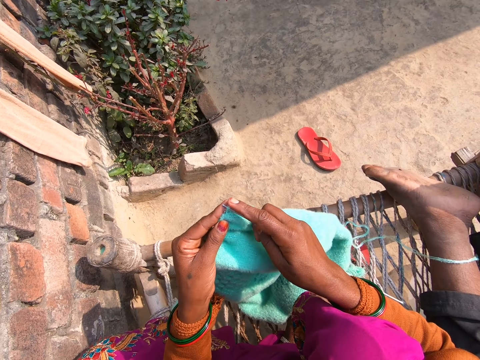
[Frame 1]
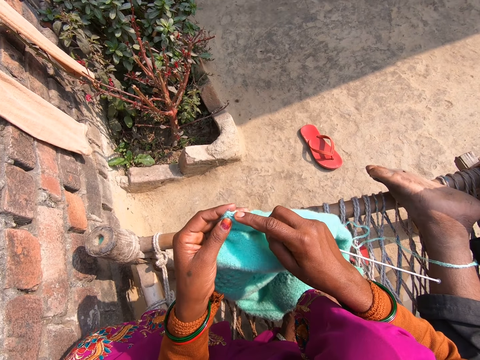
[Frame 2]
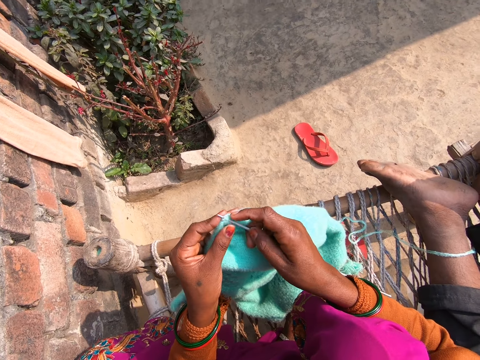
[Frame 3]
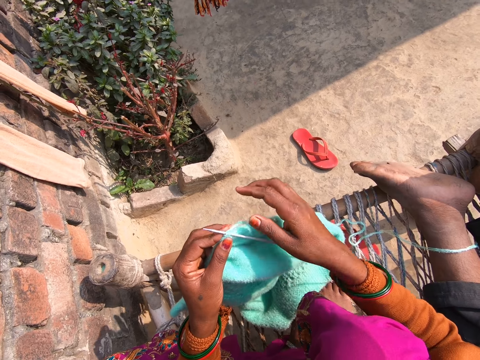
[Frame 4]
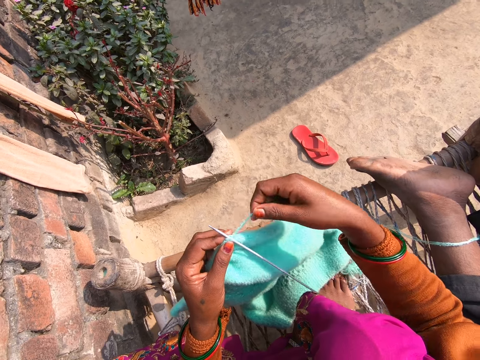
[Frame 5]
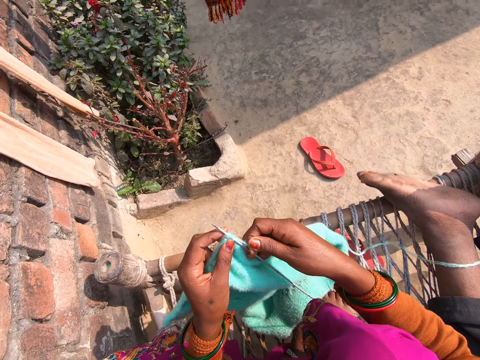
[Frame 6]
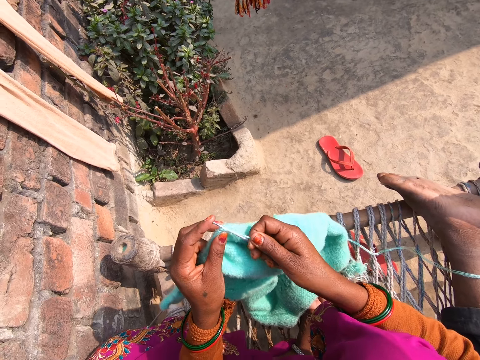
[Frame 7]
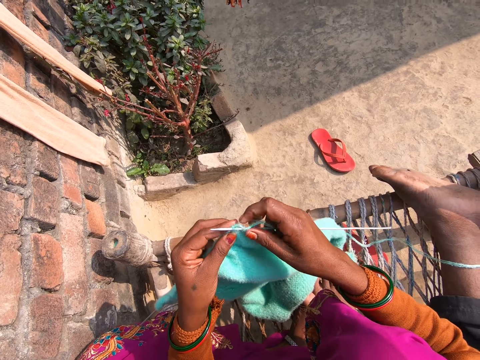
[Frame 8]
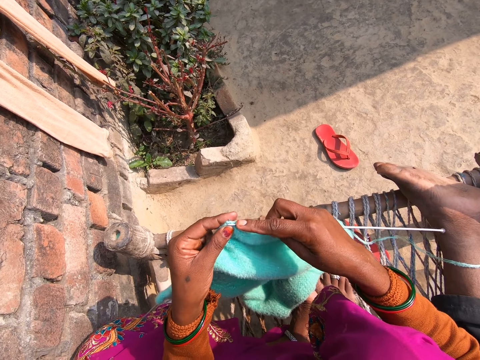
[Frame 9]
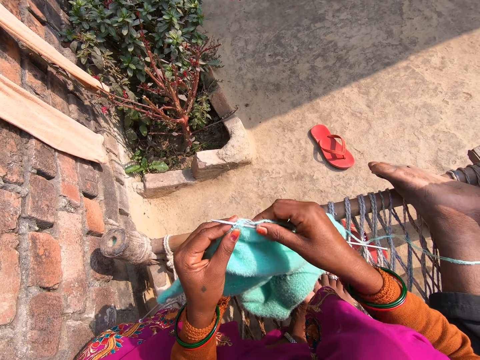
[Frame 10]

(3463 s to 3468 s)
The camera wearer knits a piece of cloth.

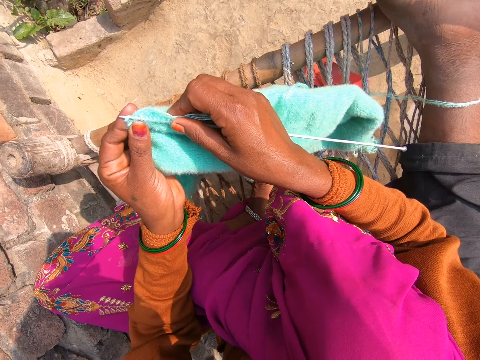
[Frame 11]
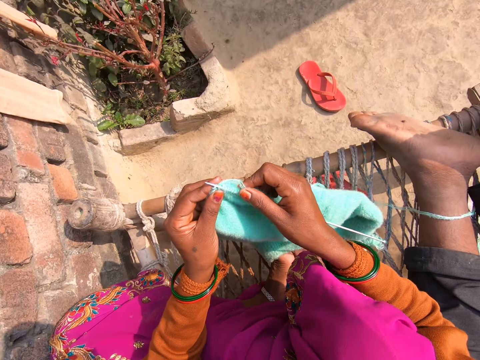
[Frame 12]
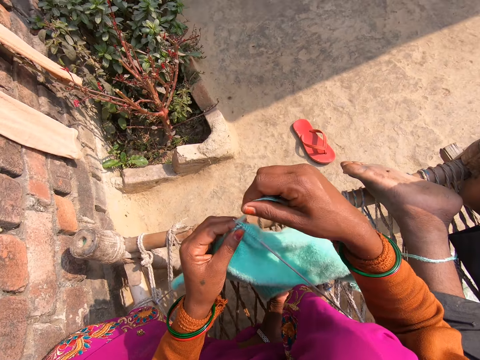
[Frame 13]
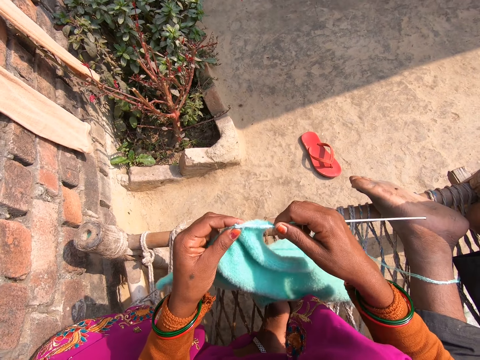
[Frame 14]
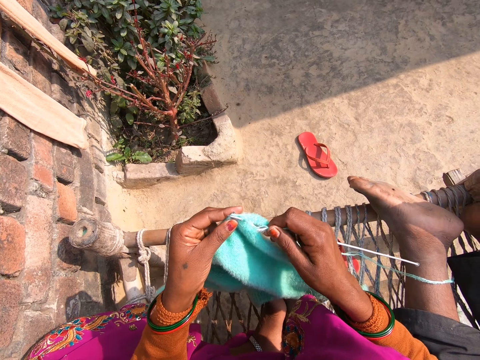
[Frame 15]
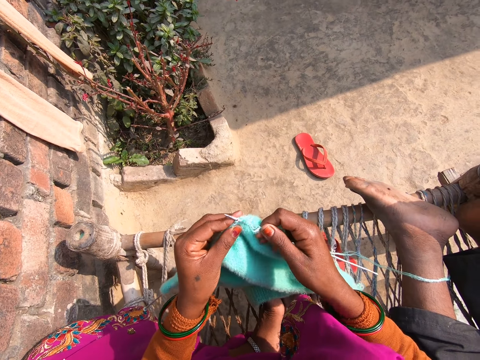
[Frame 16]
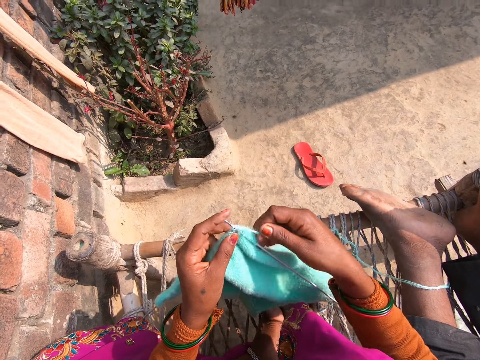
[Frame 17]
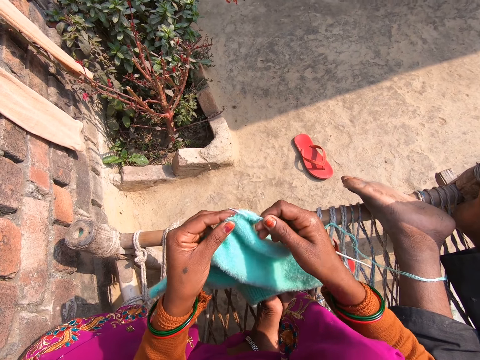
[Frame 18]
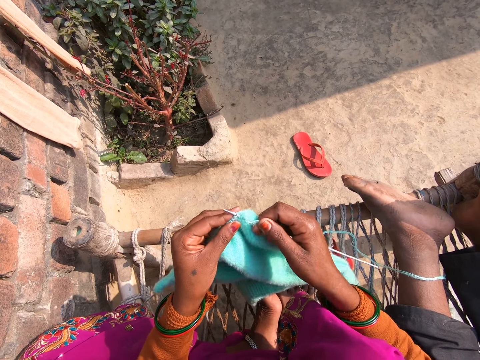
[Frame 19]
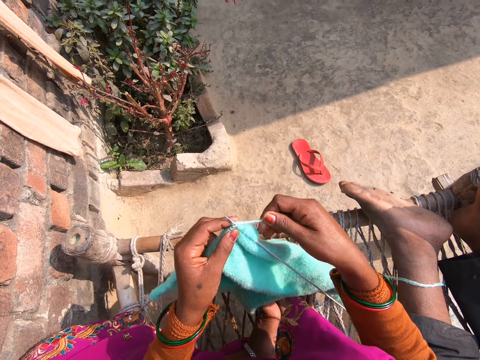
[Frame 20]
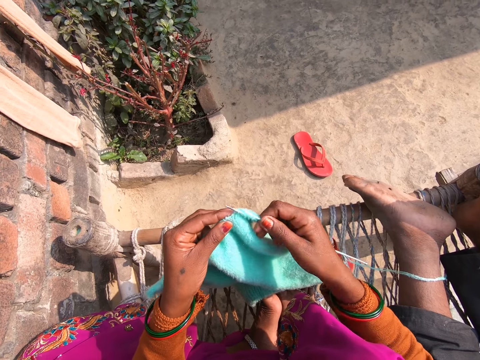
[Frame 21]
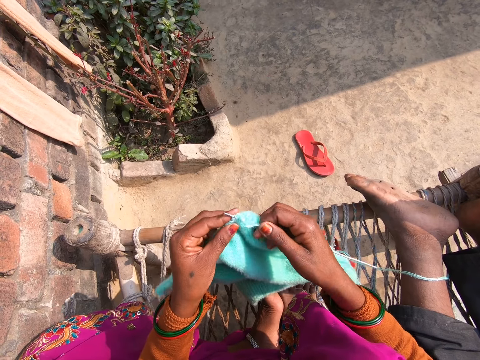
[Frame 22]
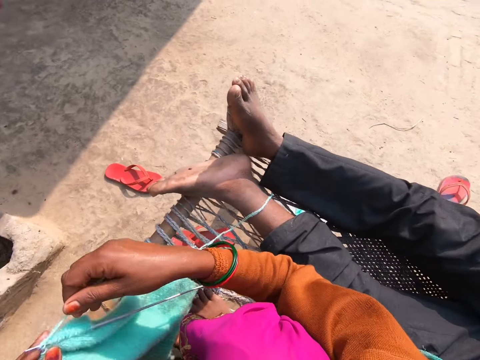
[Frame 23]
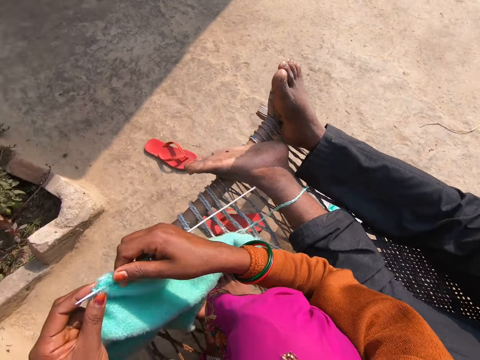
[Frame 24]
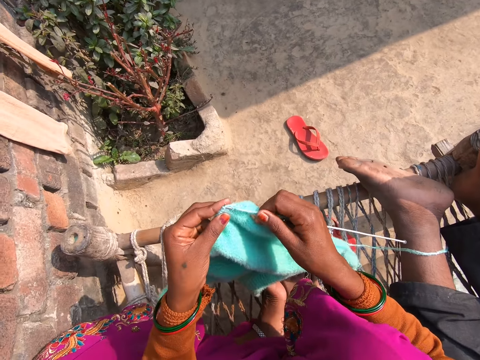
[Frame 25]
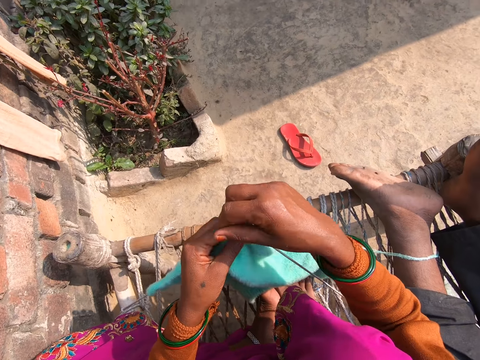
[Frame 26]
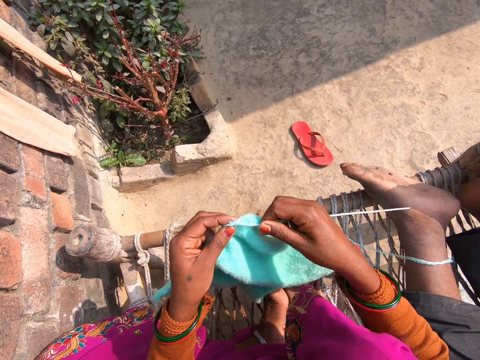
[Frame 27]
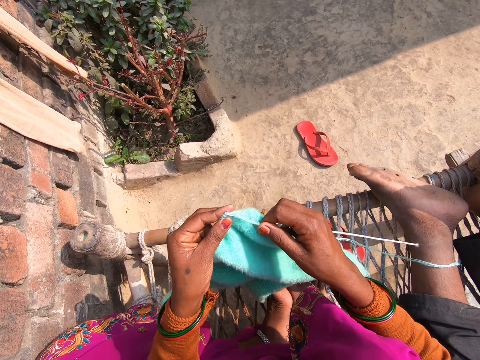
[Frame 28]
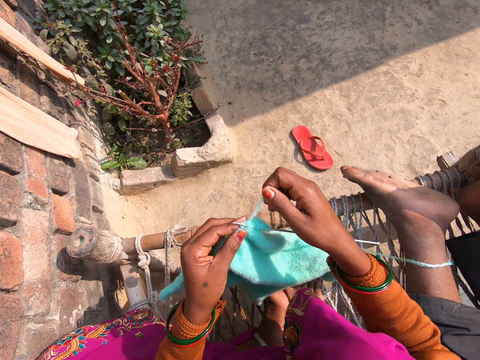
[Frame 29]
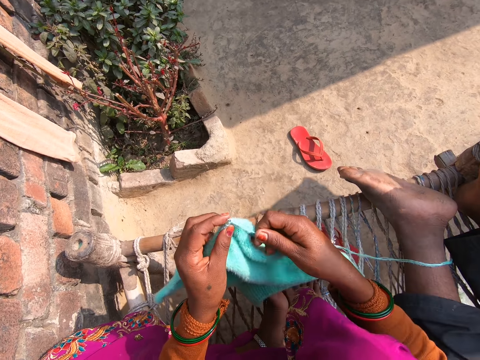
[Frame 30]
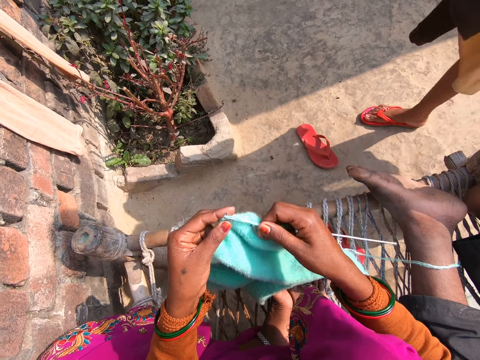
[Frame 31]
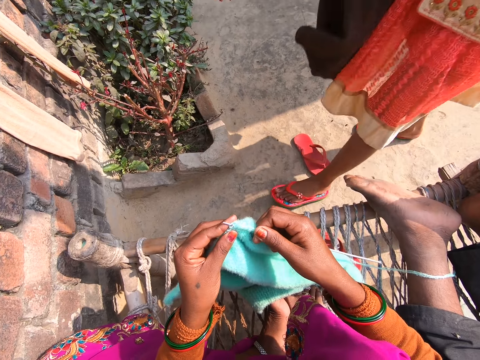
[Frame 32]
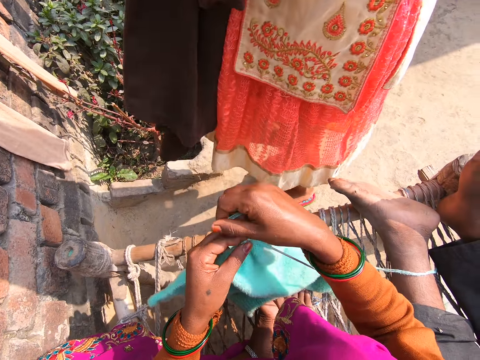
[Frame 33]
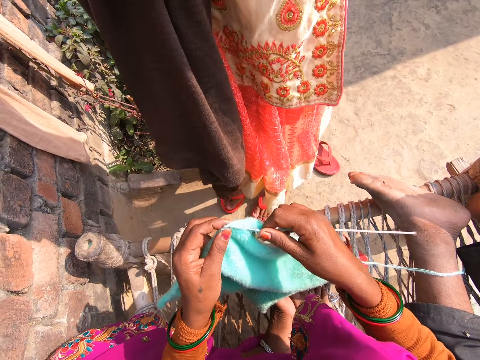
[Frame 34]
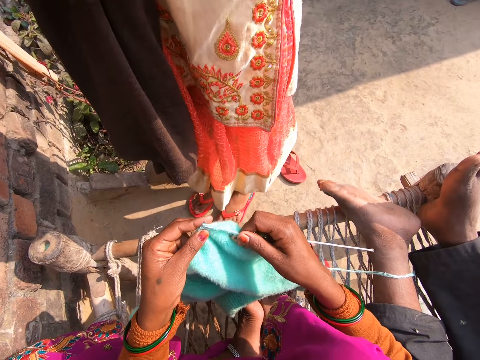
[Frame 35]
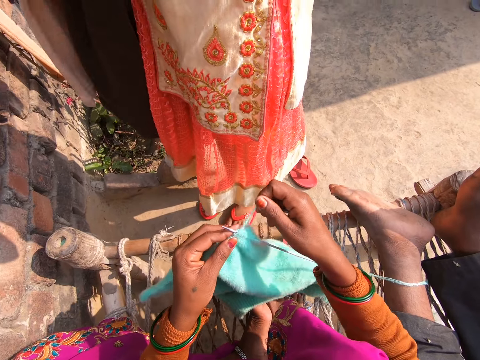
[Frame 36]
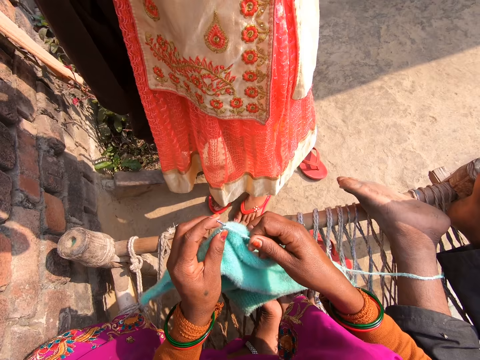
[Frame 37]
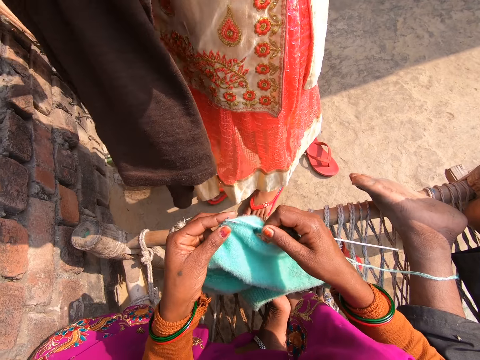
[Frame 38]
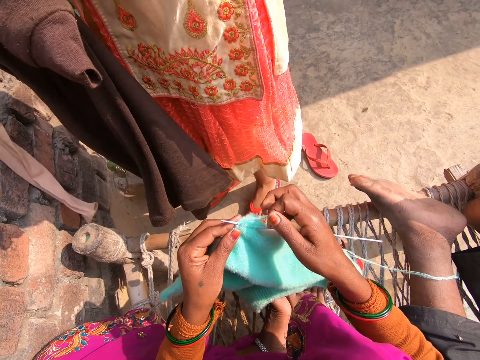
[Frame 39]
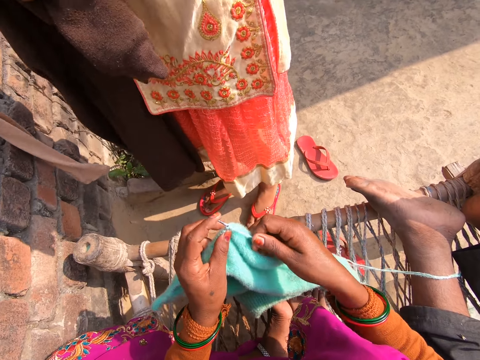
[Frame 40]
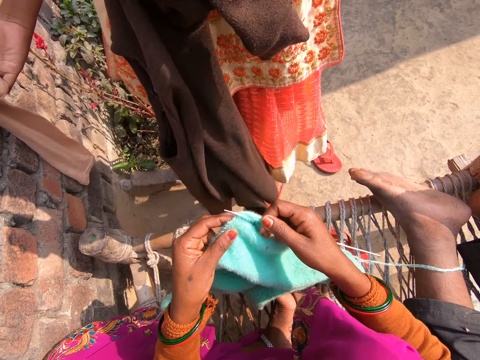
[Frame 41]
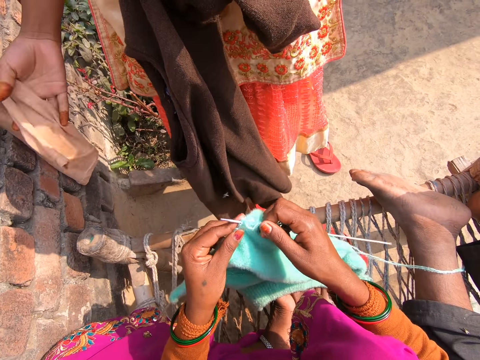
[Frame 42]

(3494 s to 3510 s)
The camera wearer knits a piece of cloth. They talk to a lady.

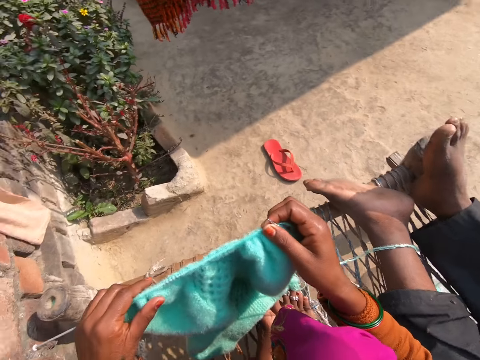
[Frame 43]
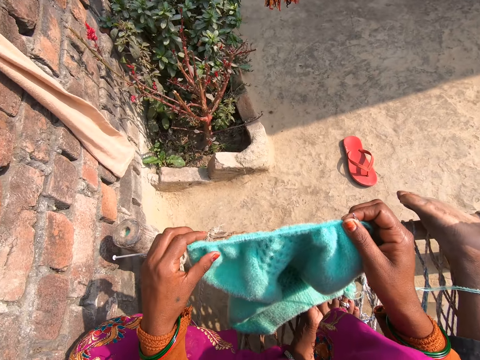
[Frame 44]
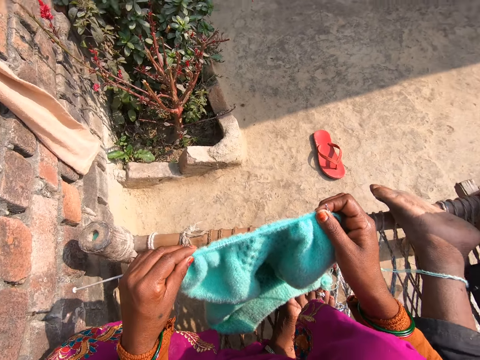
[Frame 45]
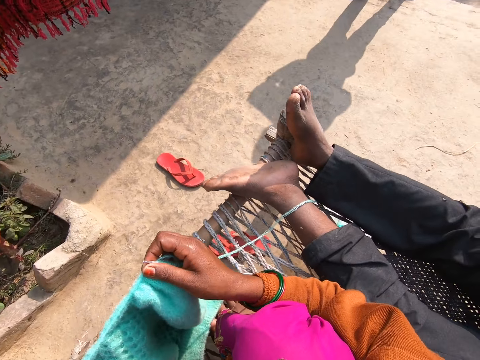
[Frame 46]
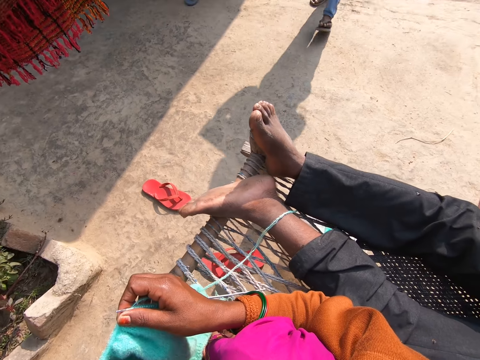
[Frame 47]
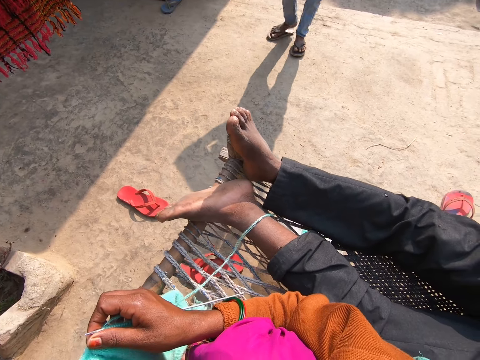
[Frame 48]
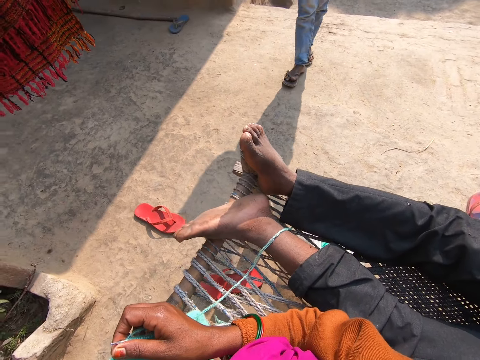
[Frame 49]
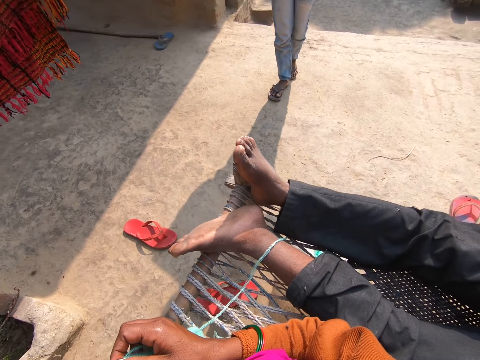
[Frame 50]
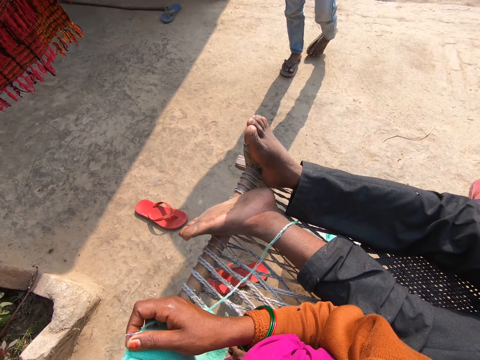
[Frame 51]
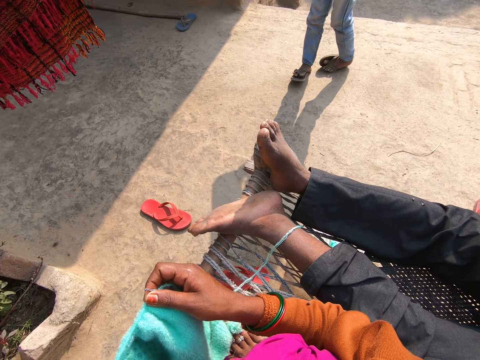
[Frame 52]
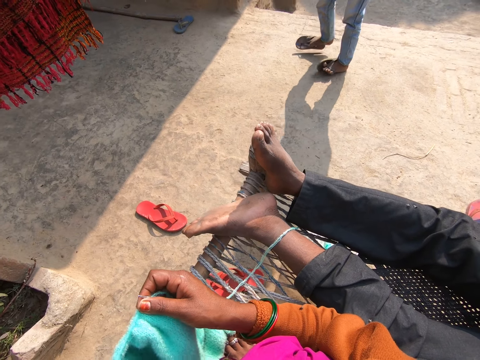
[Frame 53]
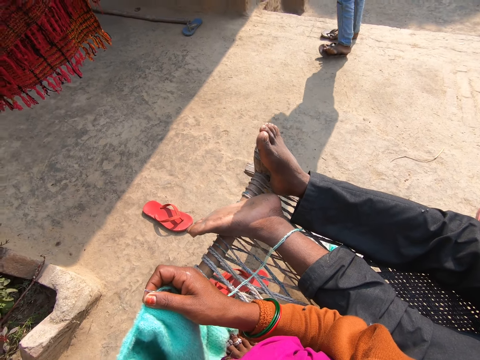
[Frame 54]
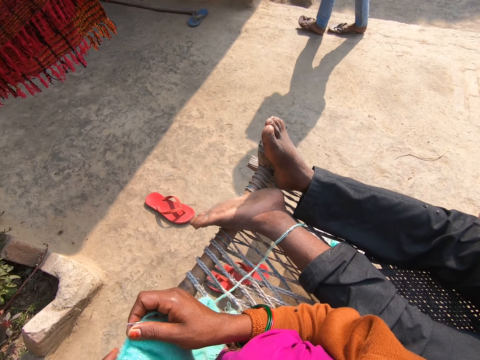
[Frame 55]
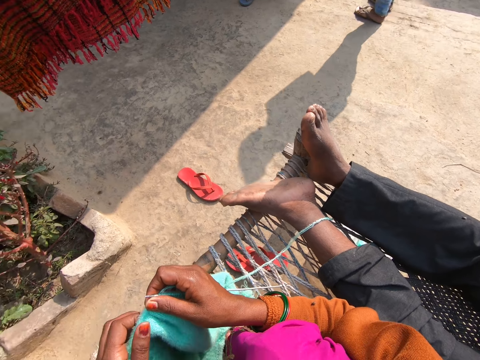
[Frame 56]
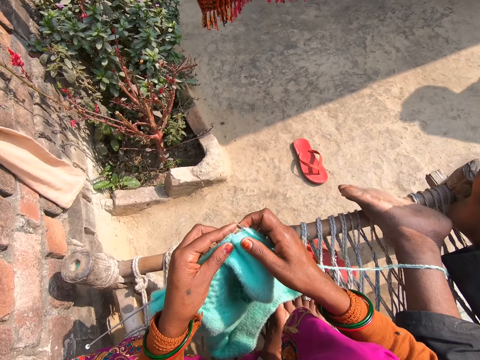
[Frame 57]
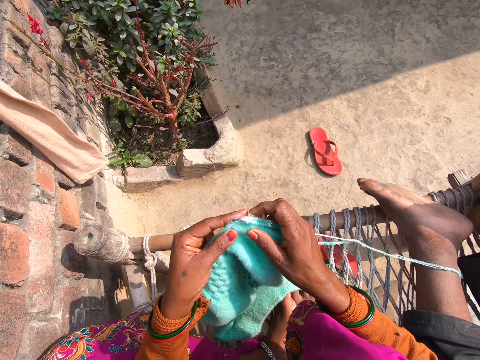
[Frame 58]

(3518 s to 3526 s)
The camera wearer adjusts the knitted cloth. They talk to a lady.
